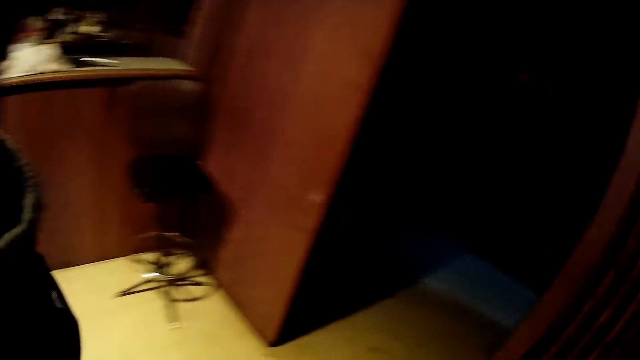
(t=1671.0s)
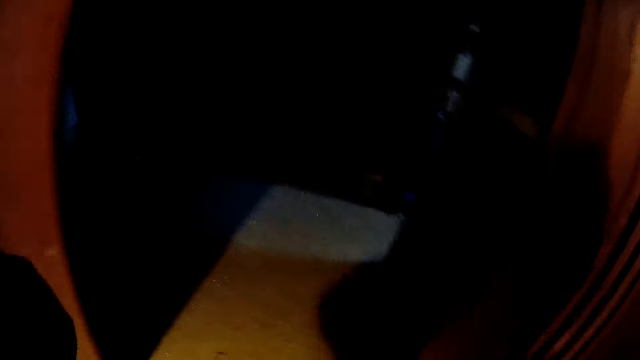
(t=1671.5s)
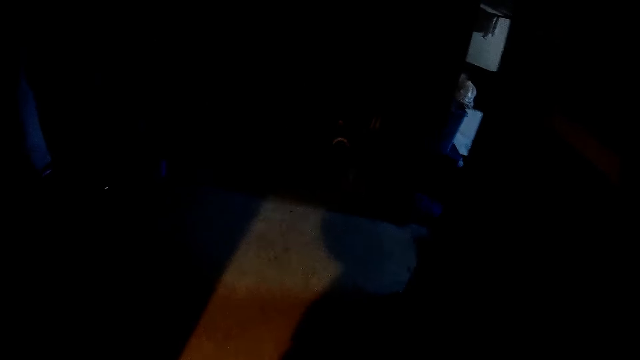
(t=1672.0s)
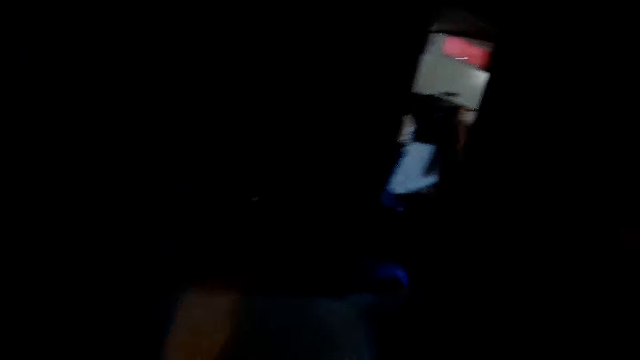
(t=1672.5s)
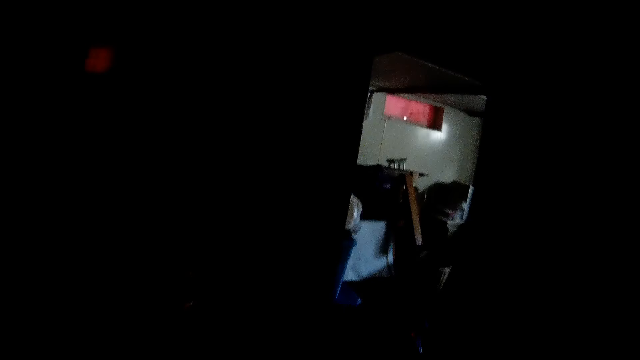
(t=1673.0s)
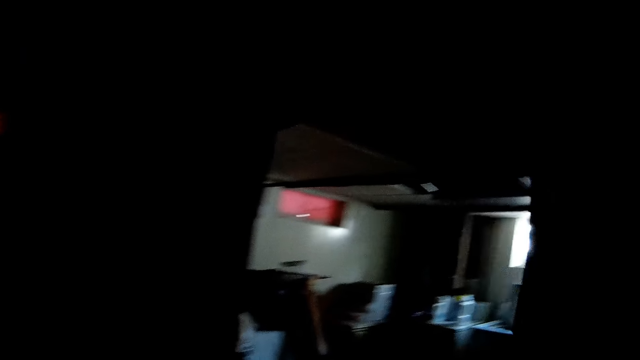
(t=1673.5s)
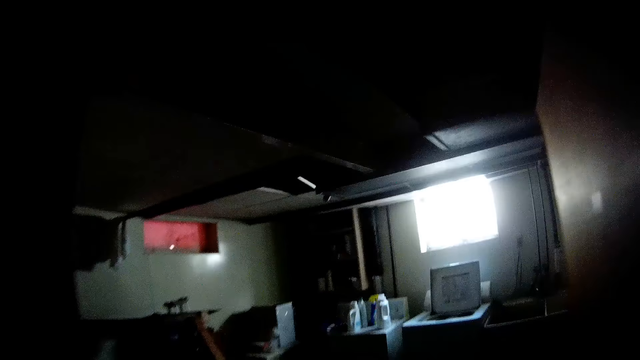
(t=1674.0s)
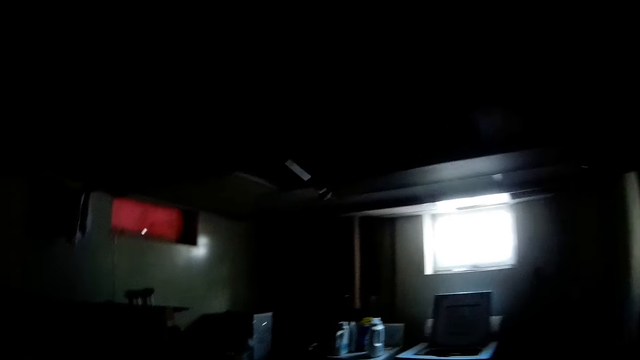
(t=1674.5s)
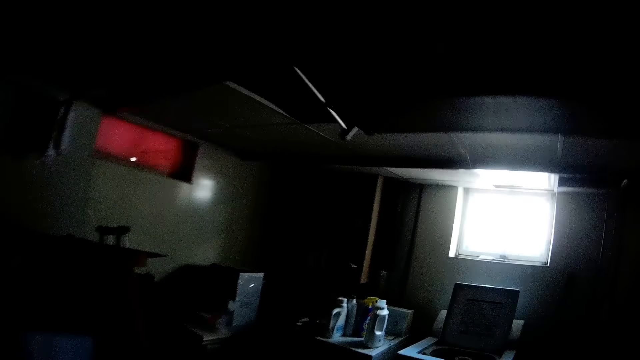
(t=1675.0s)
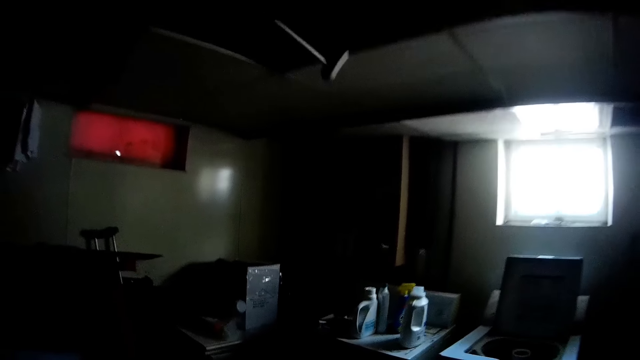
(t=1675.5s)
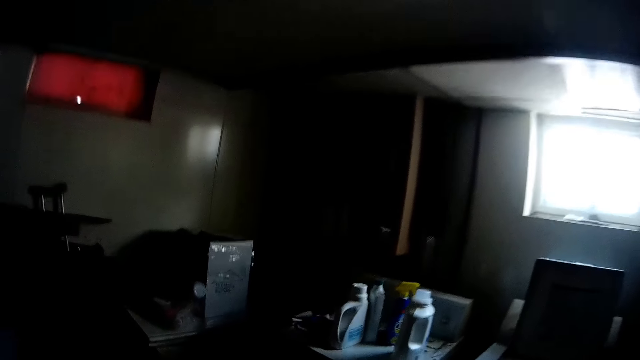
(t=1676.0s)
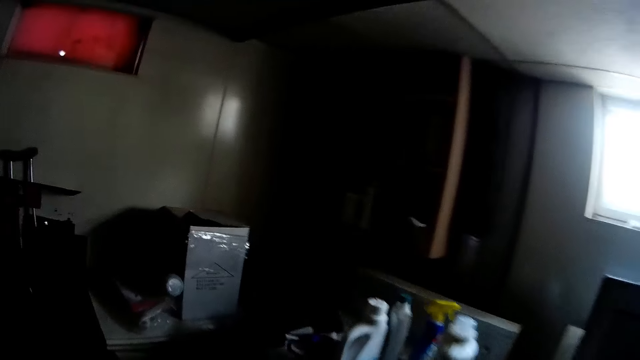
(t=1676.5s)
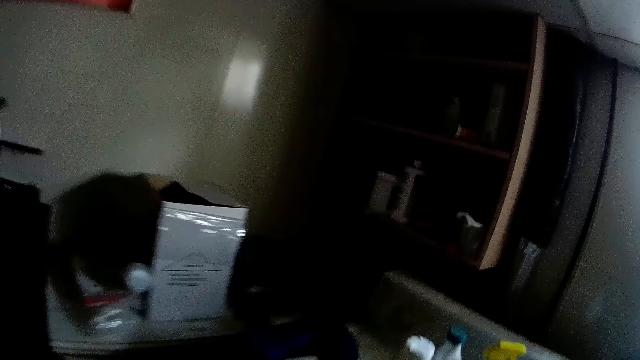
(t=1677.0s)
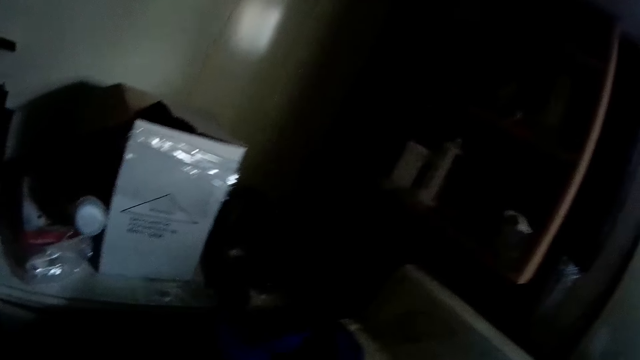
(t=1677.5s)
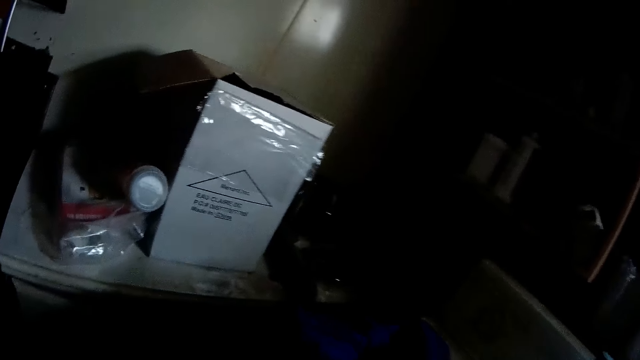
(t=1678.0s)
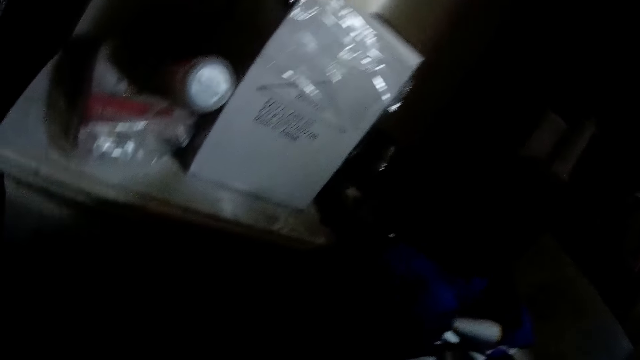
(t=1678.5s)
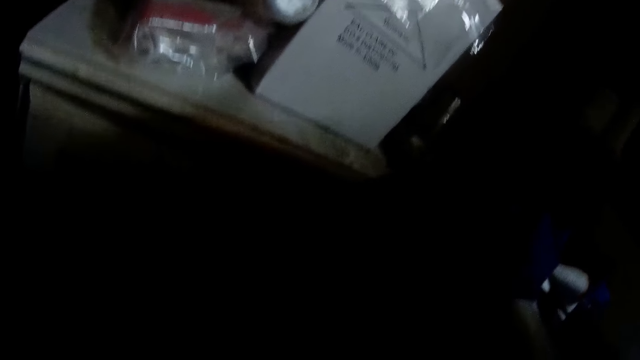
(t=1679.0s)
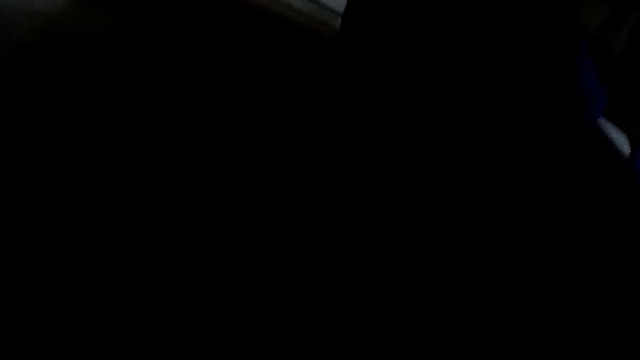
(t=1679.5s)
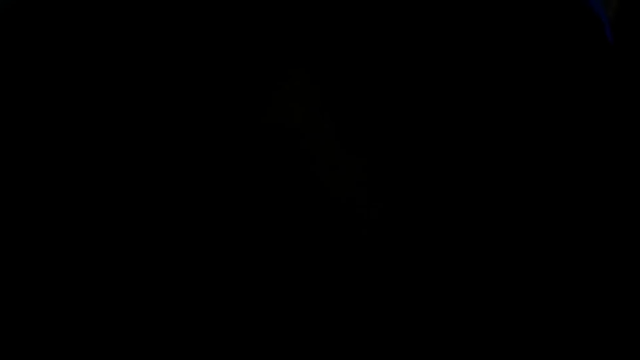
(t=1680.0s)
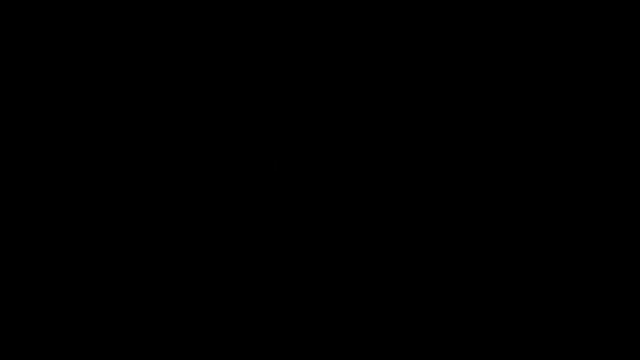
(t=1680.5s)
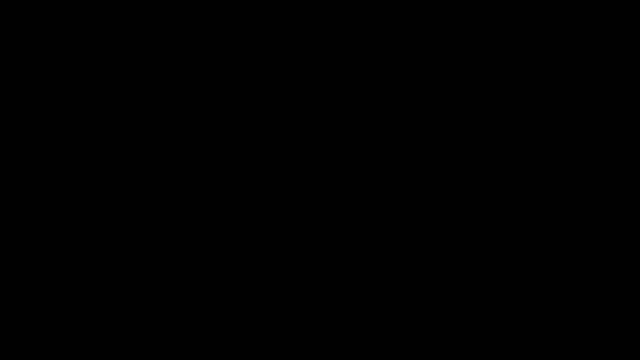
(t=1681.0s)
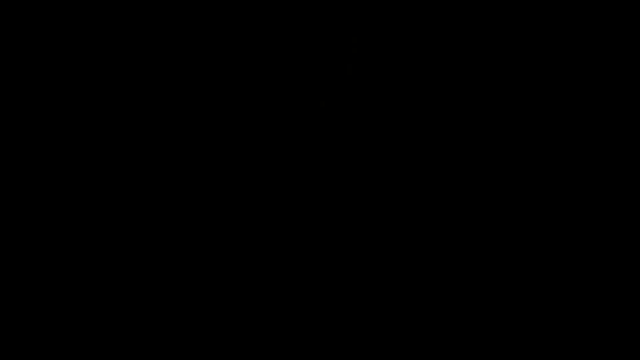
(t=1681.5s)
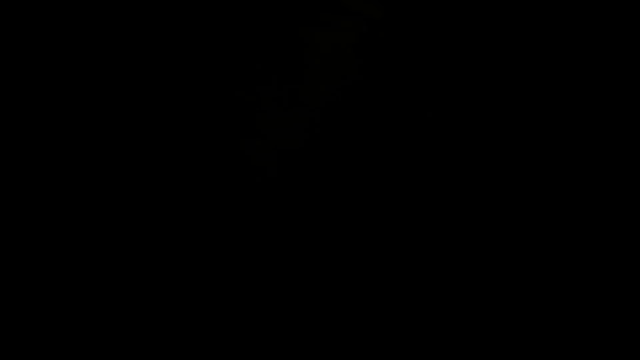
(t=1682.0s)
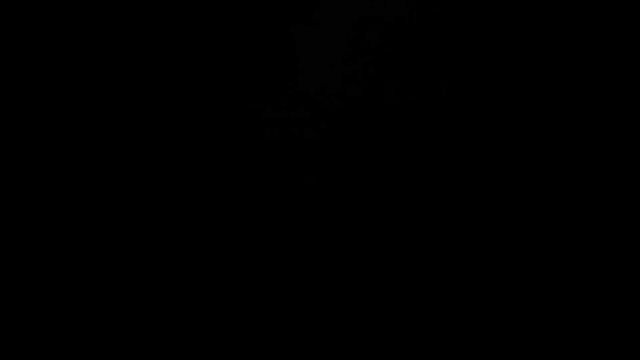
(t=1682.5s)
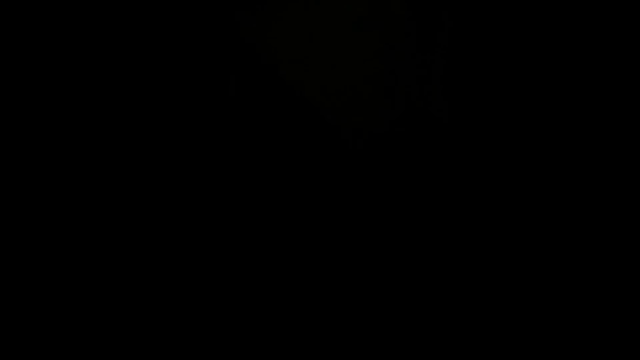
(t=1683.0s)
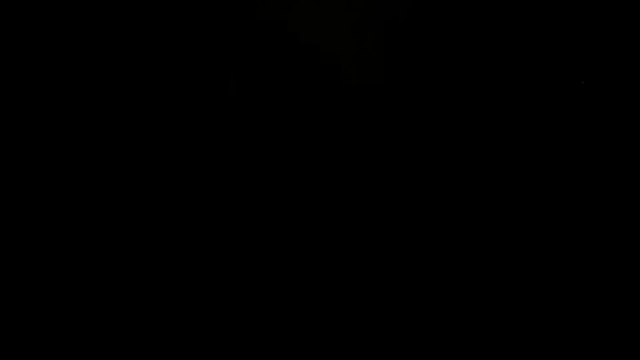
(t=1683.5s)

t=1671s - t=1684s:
The camera wearer adjusts her glasses with her left hand. She walks into the basement. She looks at something. She bends down.

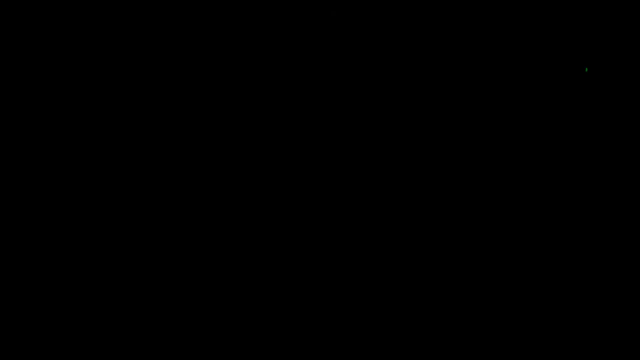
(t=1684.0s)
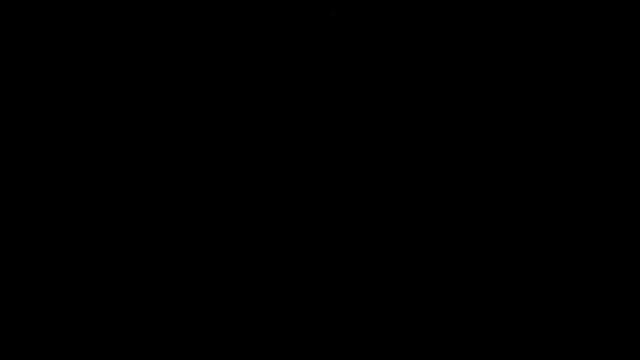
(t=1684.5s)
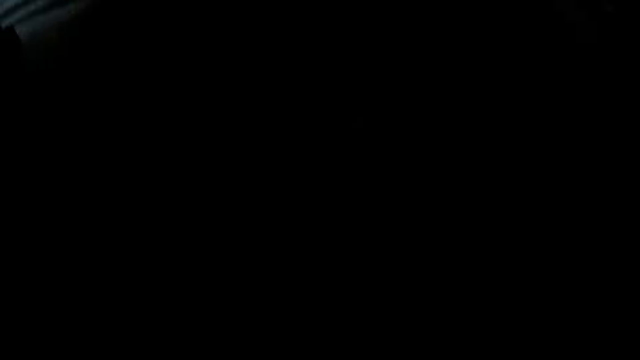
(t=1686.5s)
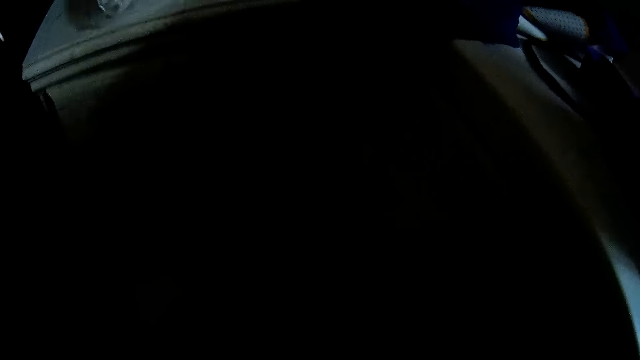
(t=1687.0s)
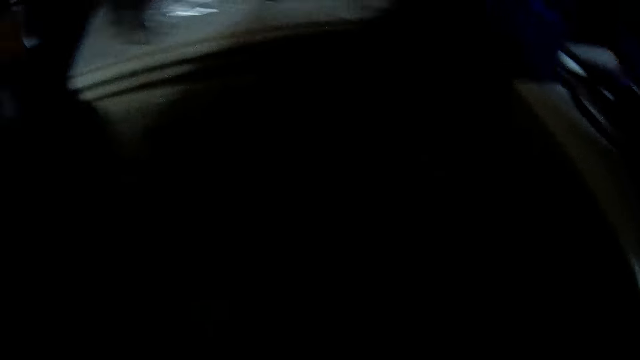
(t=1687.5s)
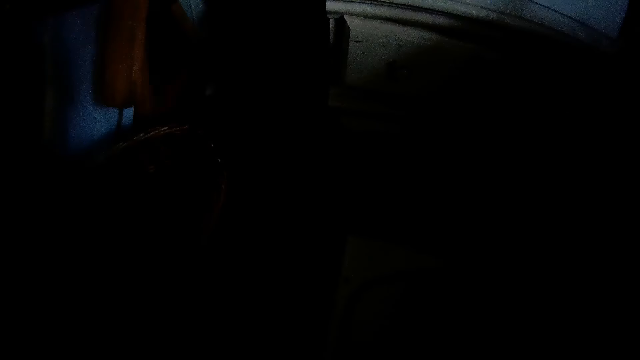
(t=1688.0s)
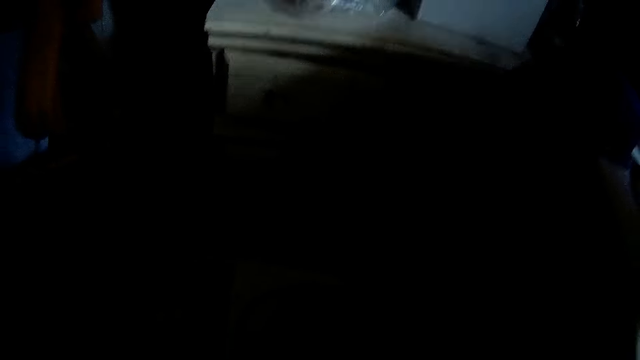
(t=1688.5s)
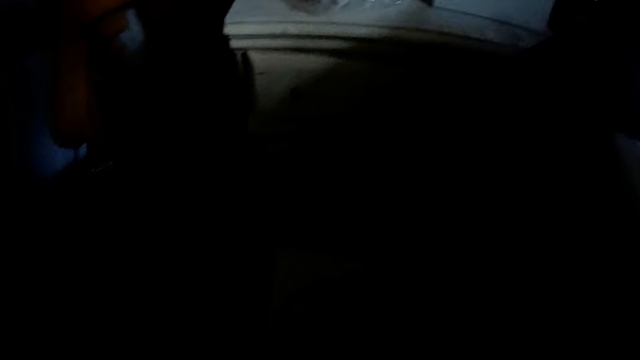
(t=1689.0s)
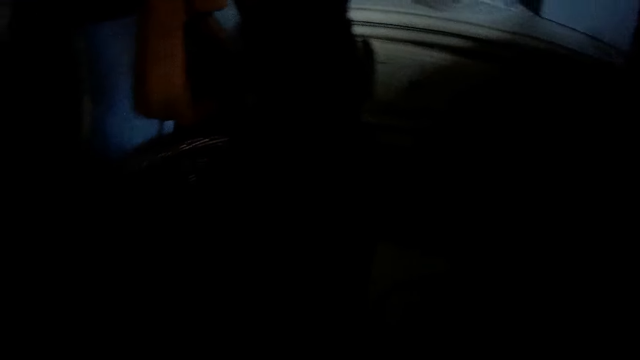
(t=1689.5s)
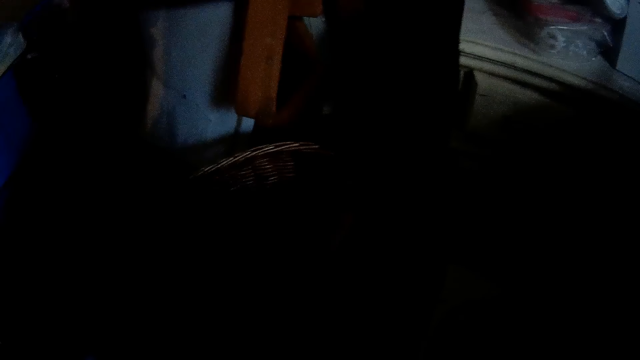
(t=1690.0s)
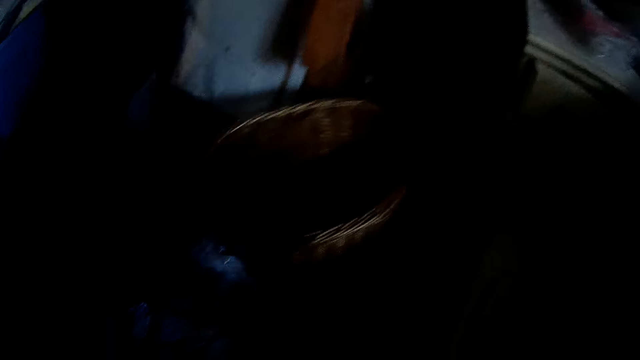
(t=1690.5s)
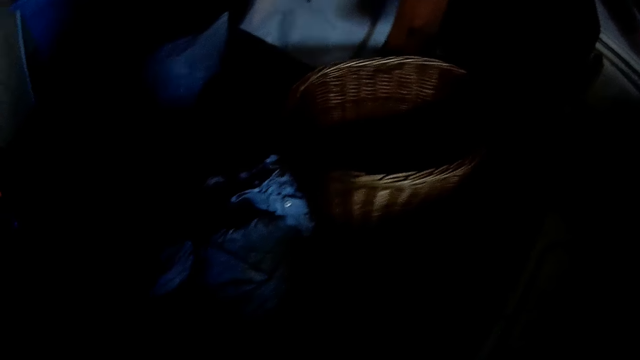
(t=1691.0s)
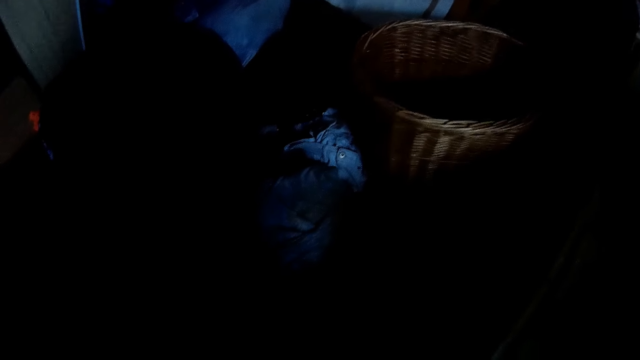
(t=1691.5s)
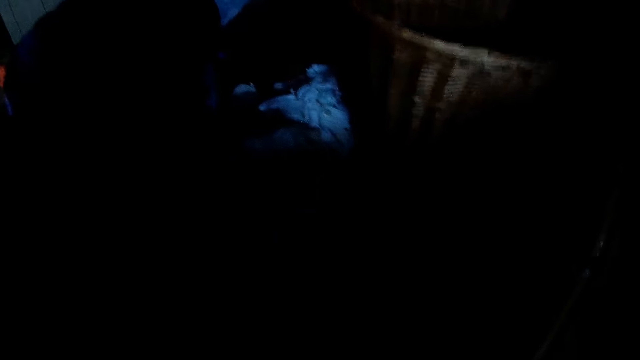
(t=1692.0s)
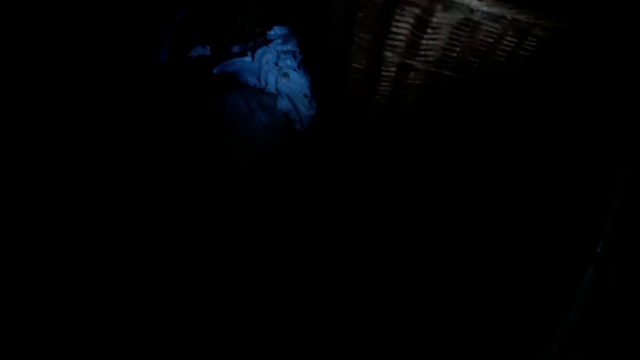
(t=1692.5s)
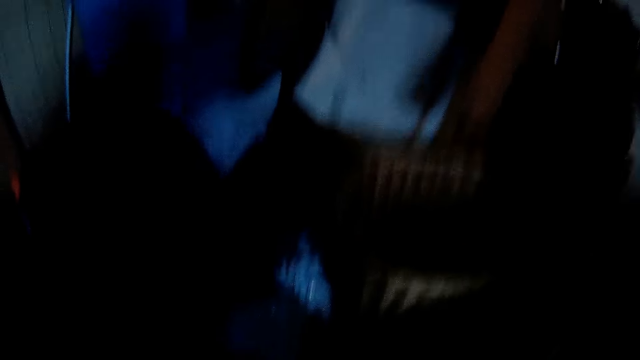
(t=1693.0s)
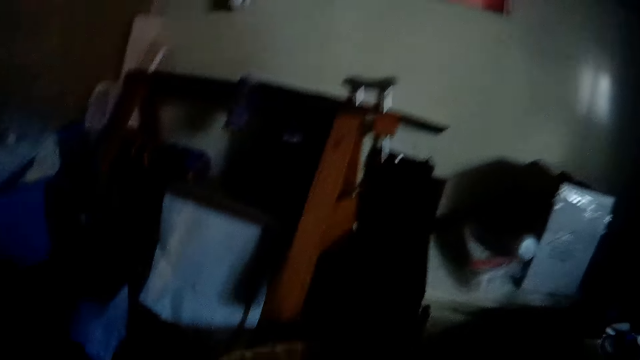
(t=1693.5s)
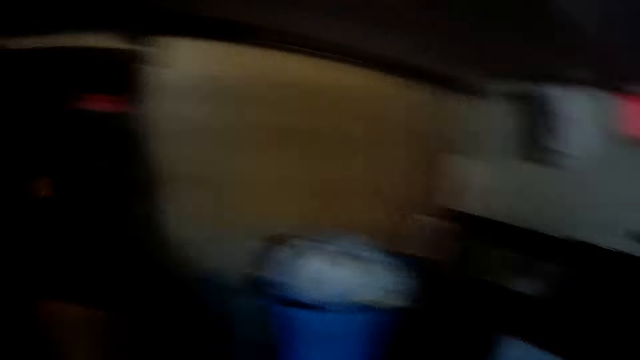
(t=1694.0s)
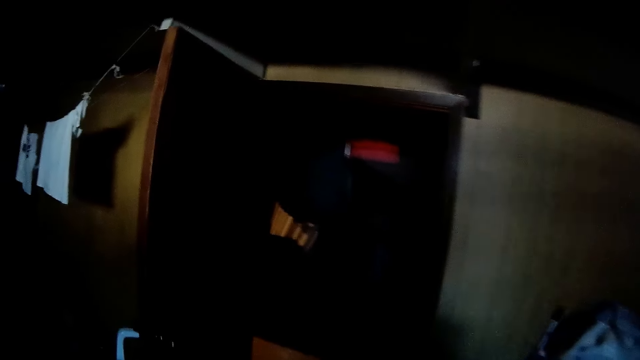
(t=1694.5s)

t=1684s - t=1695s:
The camera wearer looks around. They stand. They walk out of the basement.
